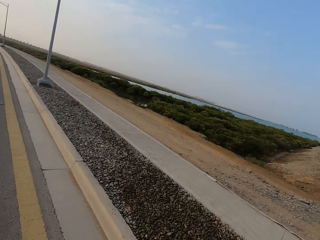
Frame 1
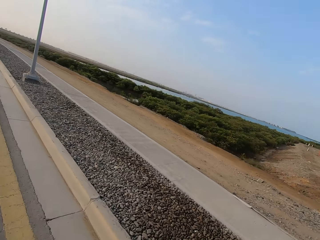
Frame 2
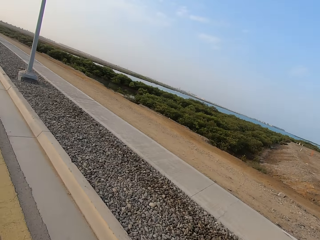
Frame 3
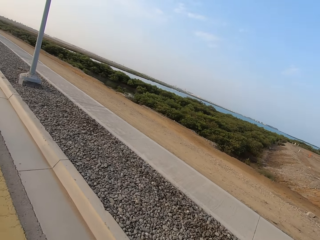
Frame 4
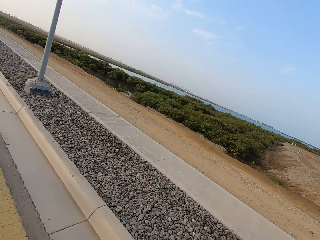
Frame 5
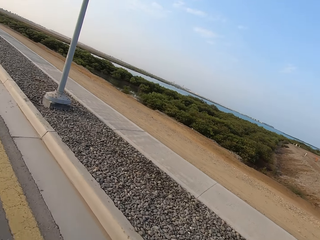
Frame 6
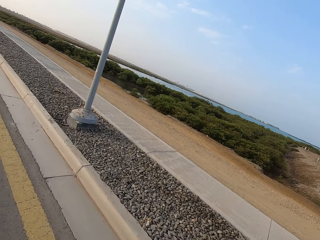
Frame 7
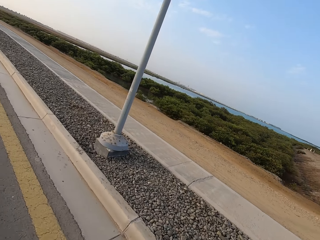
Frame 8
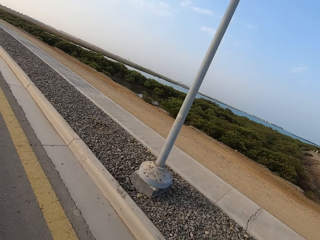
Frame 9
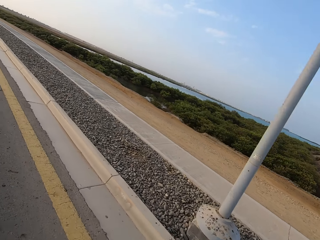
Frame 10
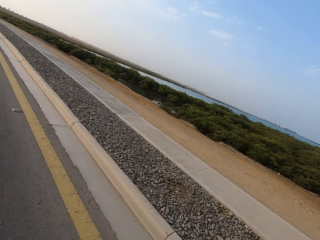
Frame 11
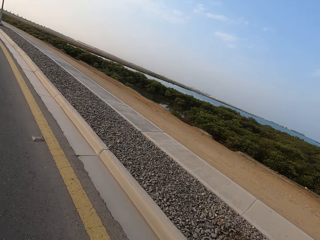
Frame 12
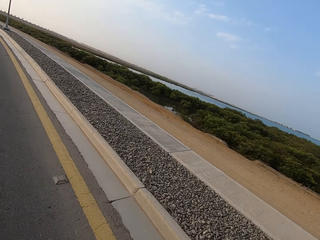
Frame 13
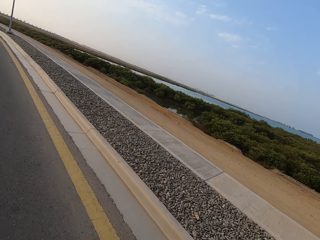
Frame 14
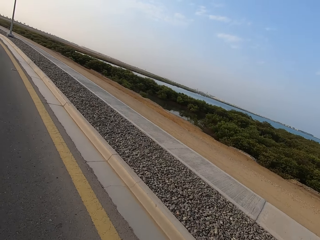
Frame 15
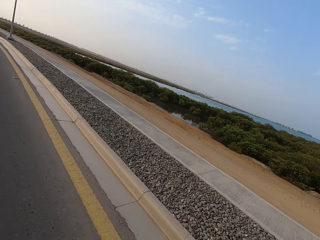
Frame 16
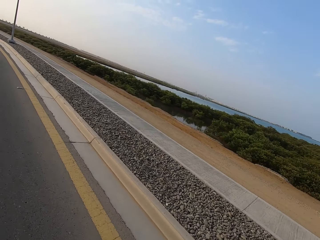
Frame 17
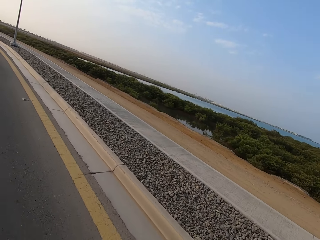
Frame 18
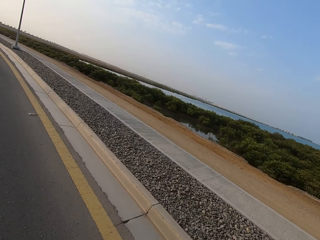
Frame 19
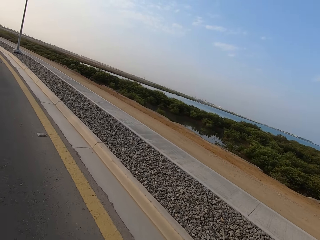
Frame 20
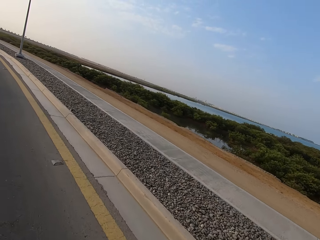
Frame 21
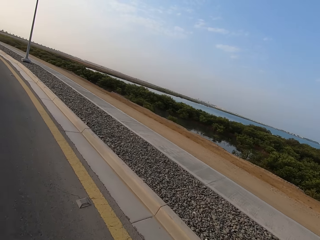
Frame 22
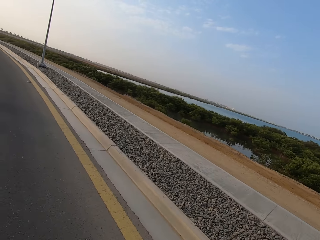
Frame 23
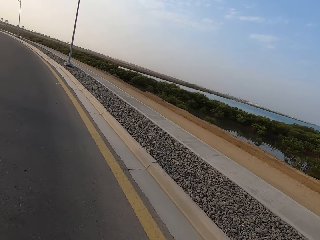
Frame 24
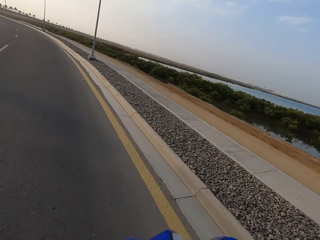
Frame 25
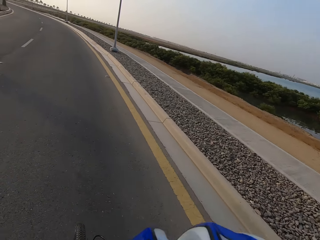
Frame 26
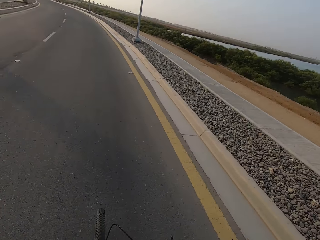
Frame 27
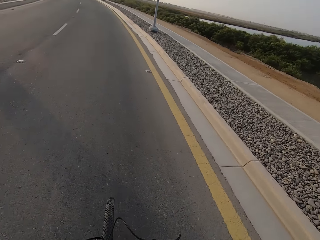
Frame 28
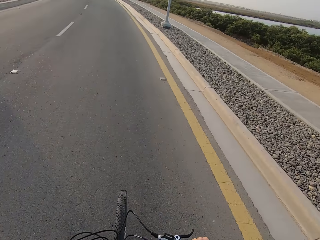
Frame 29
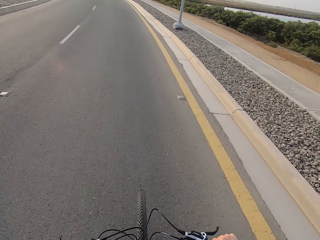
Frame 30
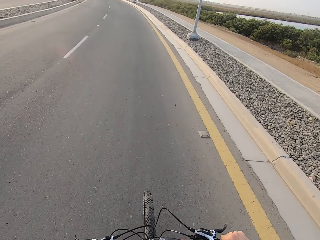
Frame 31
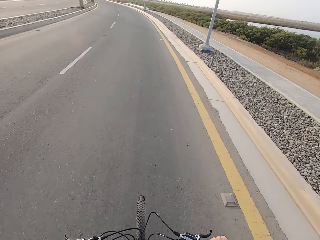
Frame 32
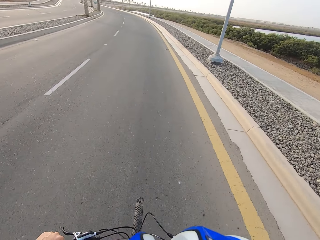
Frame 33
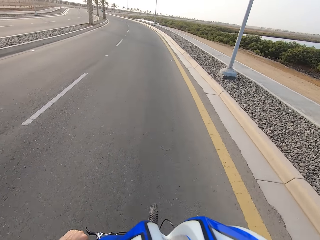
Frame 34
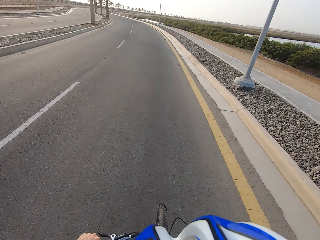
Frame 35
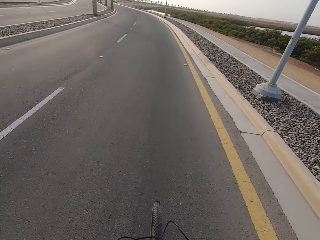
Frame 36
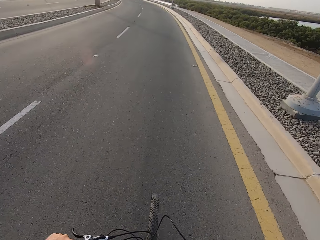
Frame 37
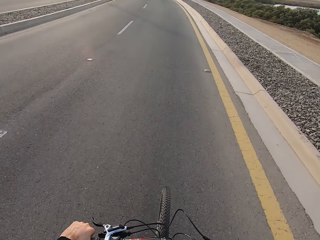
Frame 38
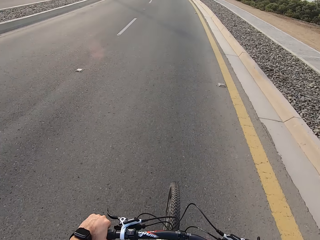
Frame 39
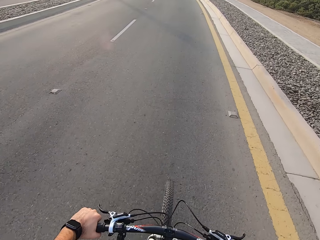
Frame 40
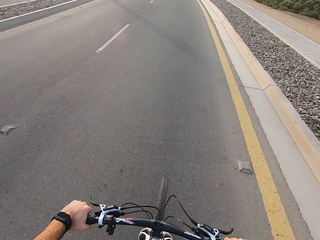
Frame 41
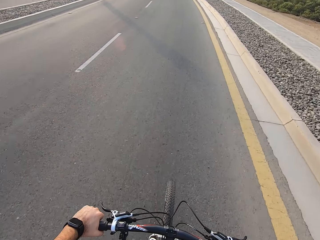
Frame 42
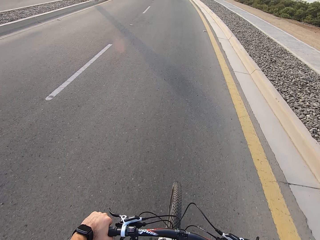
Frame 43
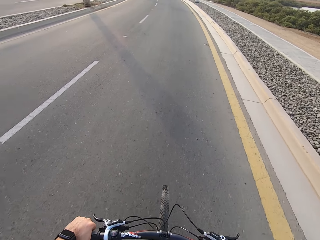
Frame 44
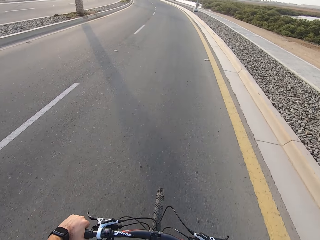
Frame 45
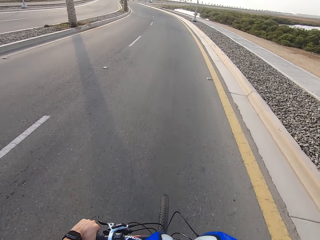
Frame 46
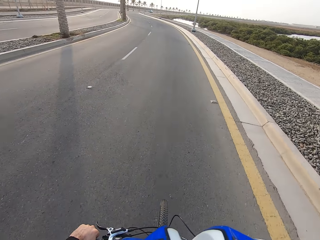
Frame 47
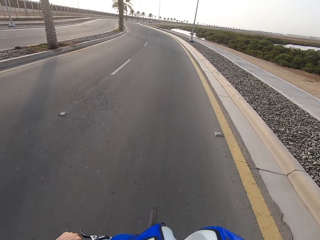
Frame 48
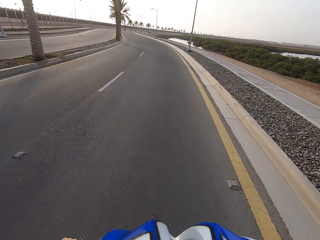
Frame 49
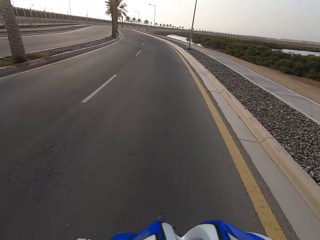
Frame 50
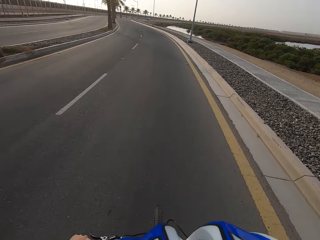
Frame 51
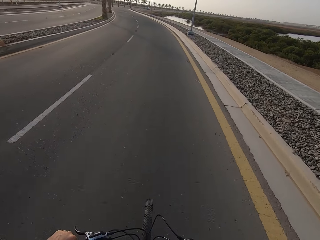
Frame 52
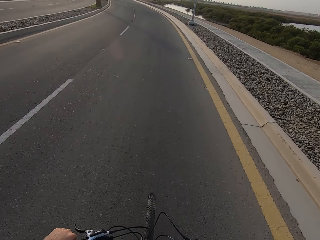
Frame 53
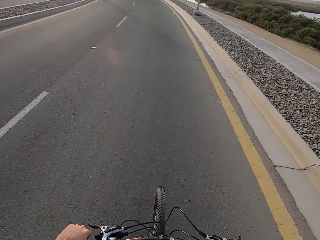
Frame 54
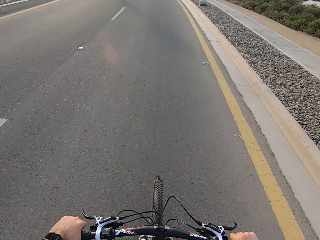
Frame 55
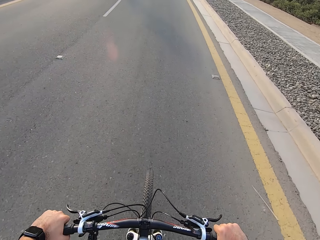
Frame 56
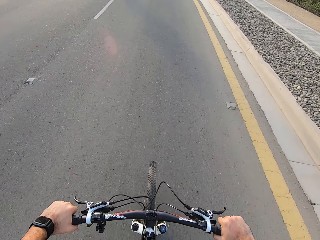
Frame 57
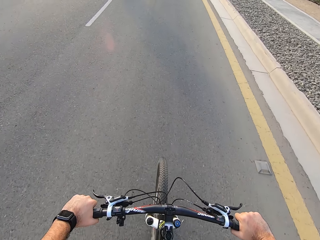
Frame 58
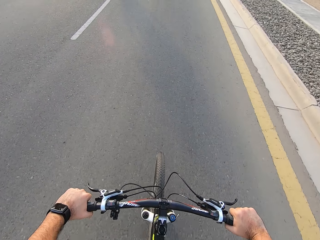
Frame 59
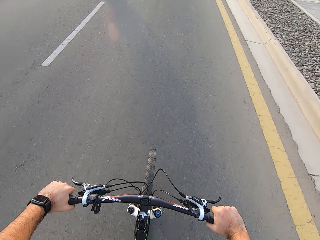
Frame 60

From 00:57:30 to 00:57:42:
The camera wearer looks around the road. They ride a bicycle.

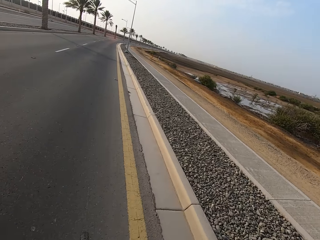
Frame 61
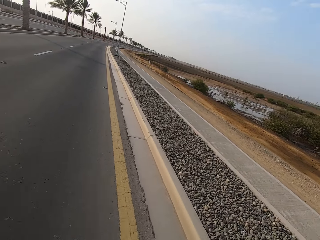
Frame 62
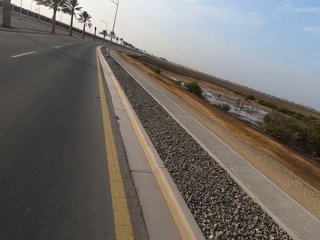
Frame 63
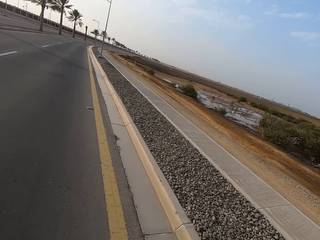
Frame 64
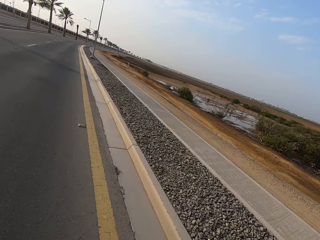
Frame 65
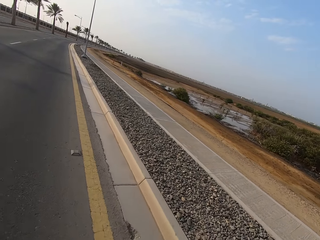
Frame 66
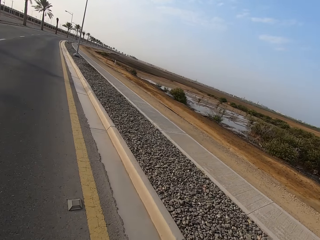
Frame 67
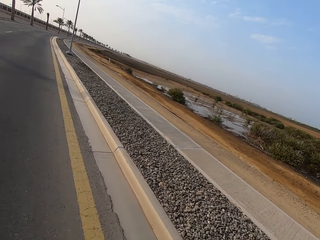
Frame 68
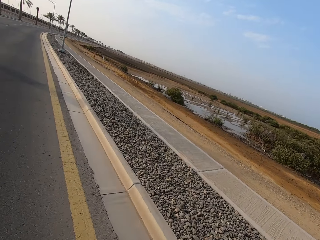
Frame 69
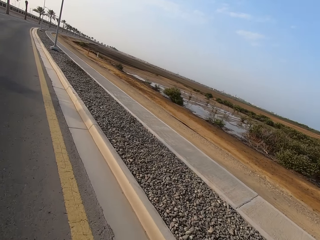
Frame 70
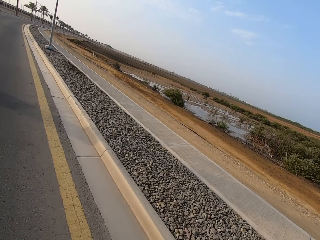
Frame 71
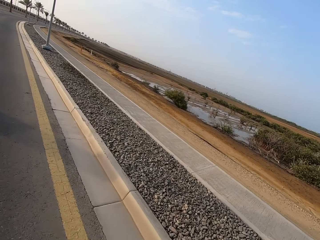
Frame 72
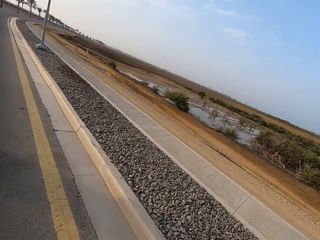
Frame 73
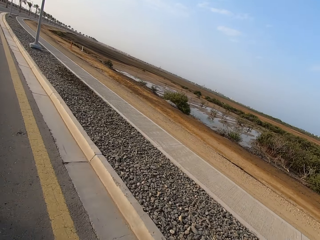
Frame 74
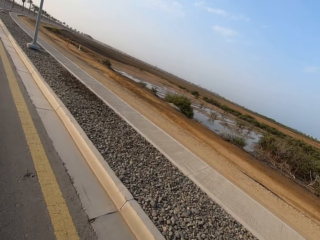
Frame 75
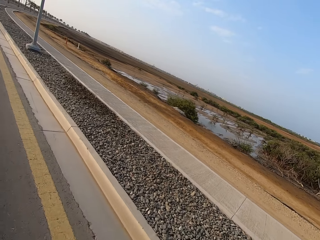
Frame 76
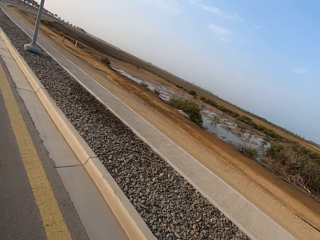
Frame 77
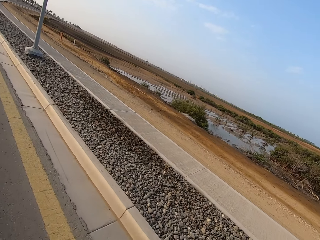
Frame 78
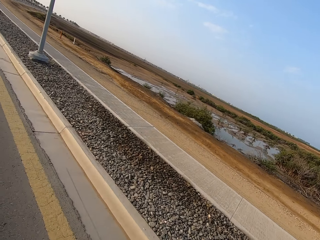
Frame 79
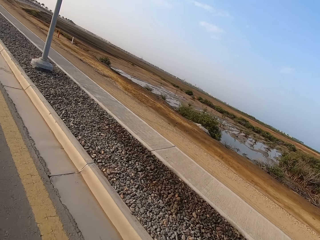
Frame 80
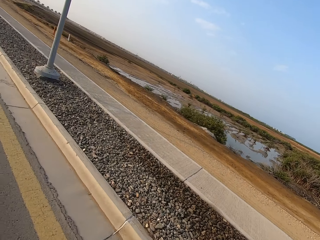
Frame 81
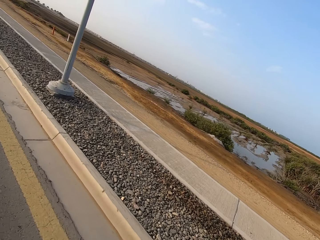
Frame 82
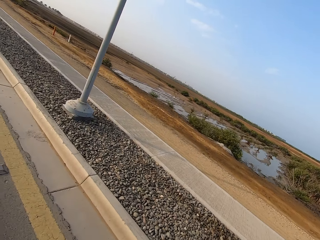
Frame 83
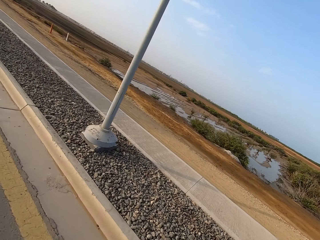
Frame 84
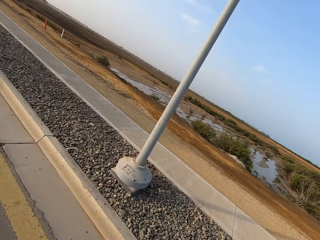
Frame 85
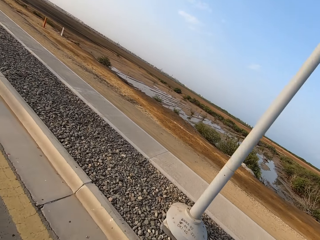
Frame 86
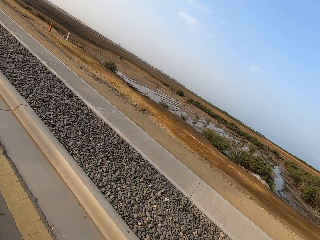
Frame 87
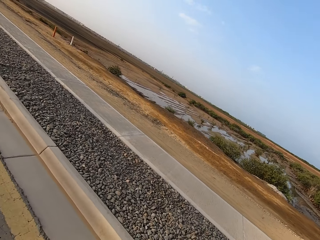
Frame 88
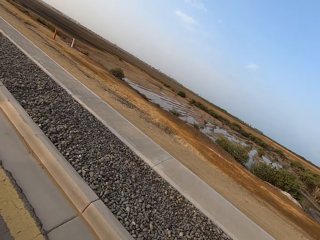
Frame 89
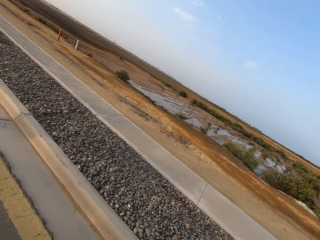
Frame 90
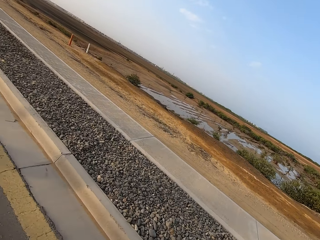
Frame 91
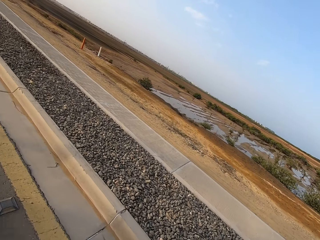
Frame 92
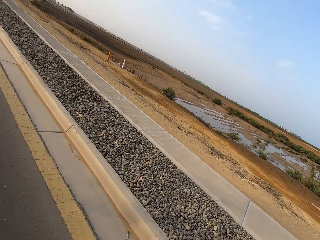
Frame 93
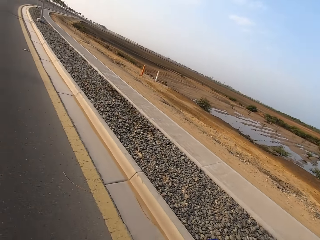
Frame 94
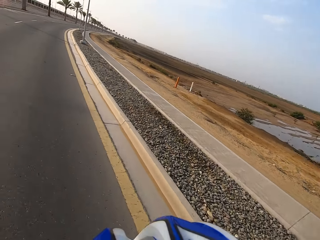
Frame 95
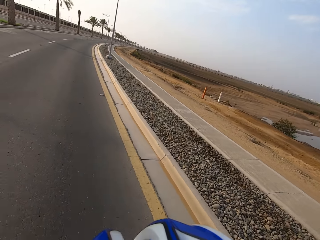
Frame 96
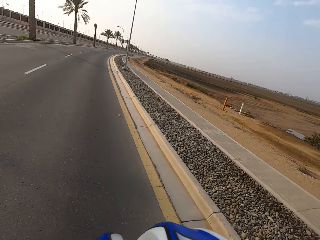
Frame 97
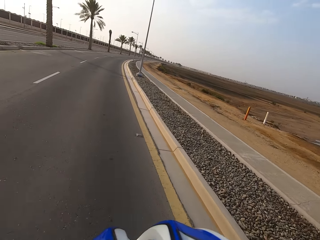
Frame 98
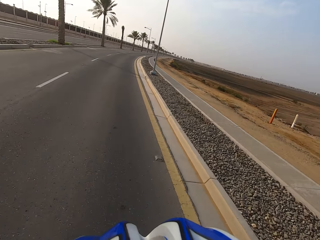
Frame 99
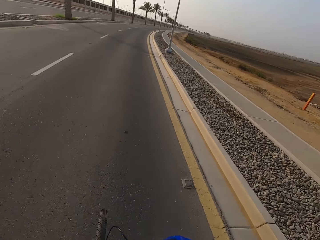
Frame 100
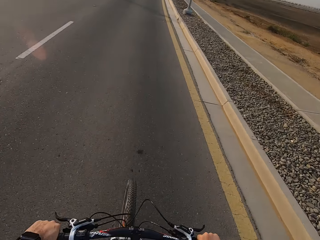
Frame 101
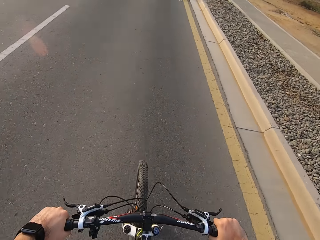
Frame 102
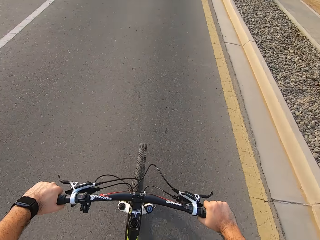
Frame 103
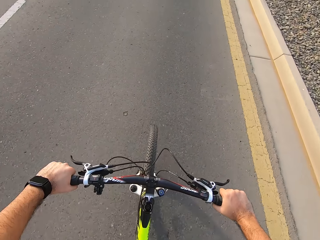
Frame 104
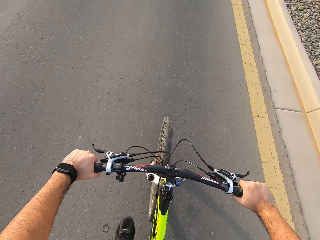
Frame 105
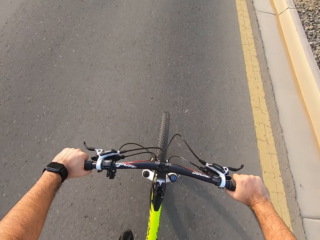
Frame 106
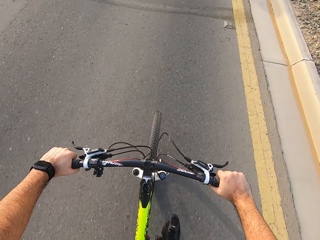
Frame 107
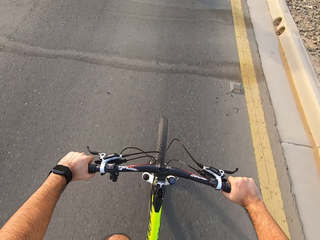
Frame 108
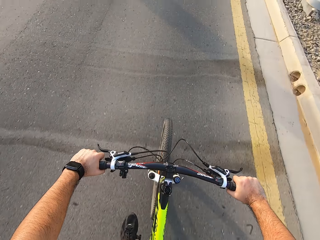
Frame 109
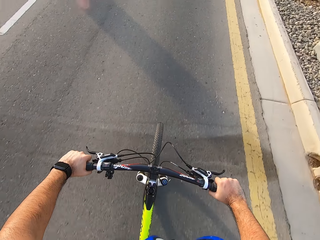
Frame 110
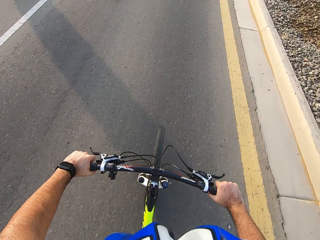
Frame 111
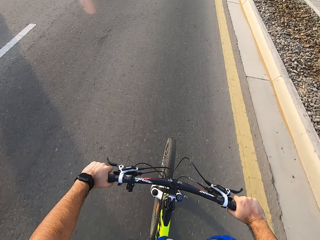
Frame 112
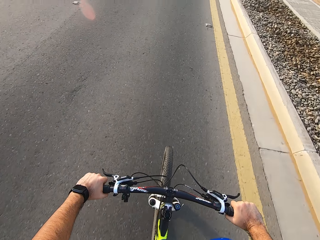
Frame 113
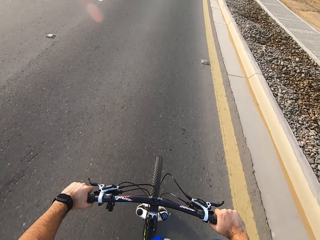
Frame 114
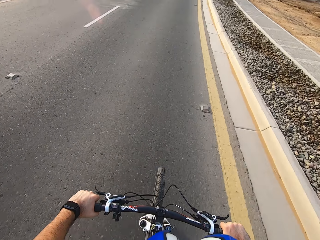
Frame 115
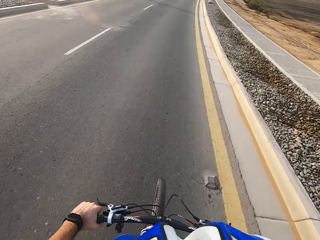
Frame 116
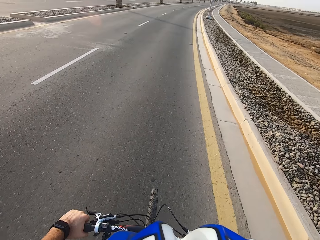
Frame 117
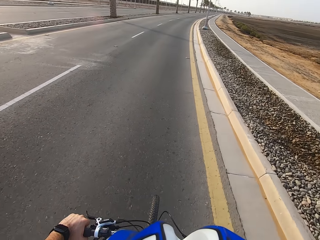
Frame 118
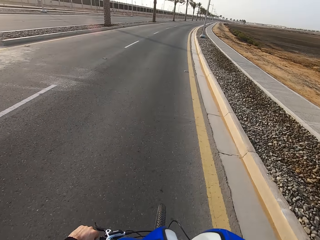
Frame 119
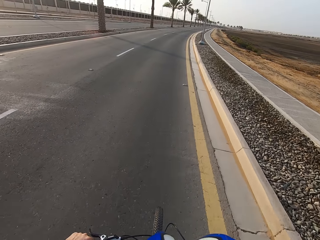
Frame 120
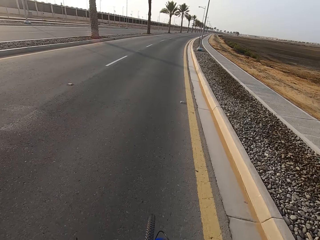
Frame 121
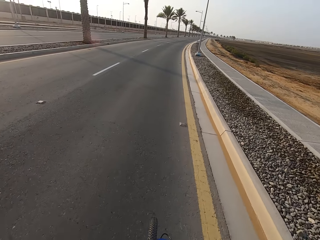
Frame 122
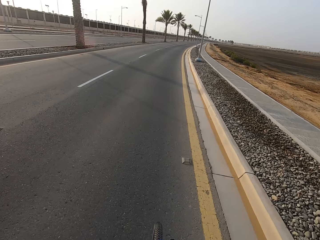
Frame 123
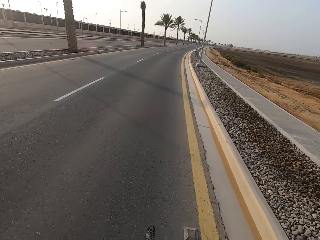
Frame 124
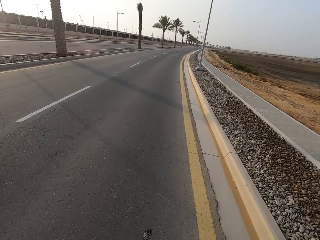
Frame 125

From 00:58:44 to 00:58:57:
The camera wearer looks around the road. They ride a bicycle.
